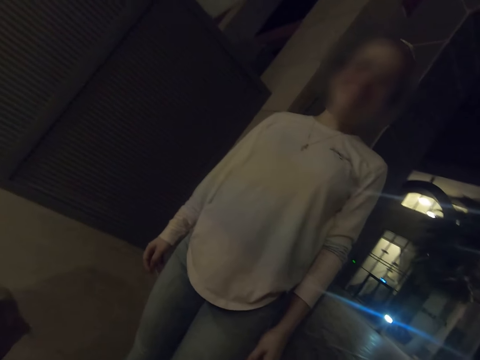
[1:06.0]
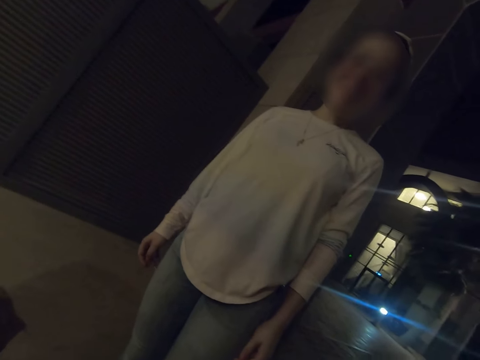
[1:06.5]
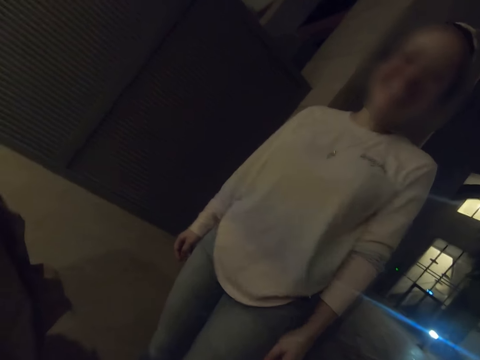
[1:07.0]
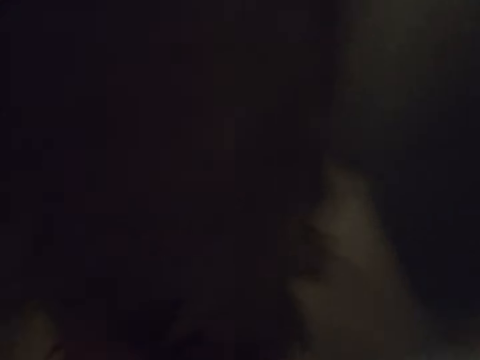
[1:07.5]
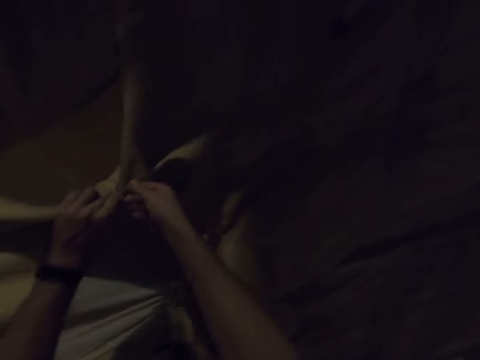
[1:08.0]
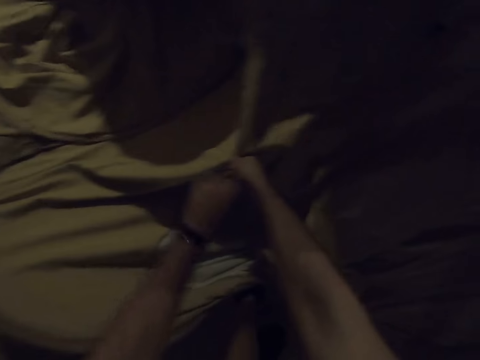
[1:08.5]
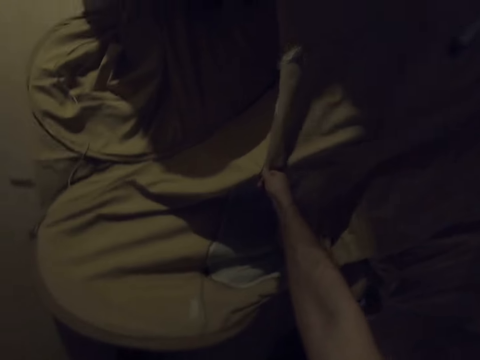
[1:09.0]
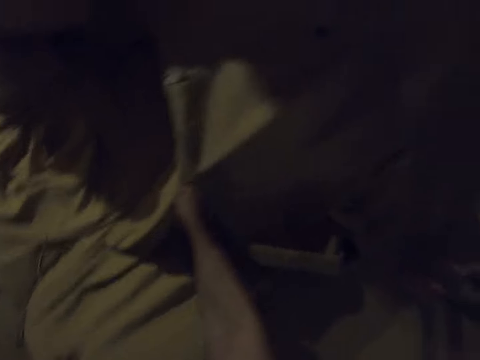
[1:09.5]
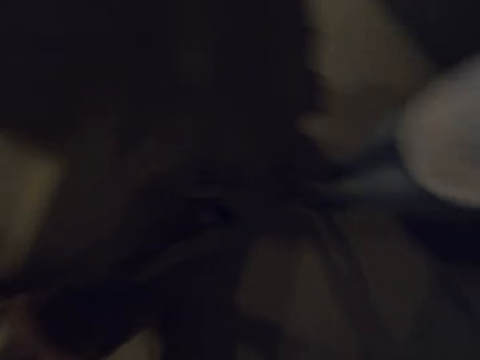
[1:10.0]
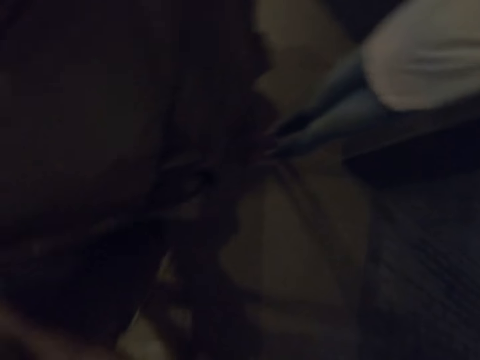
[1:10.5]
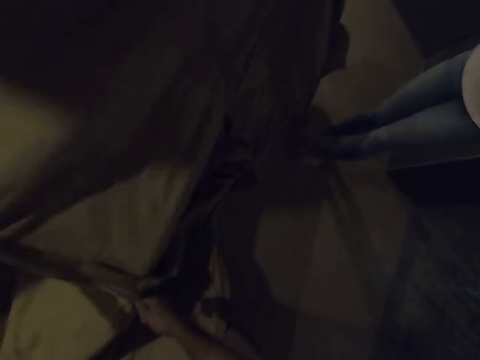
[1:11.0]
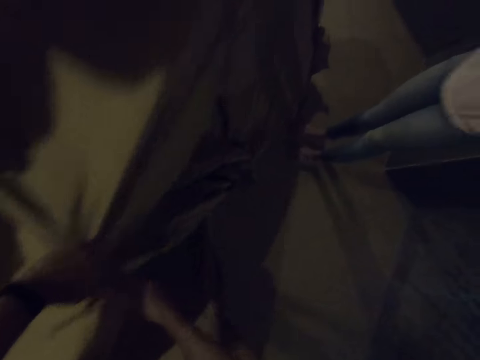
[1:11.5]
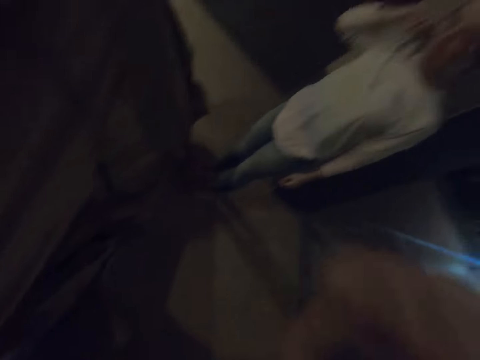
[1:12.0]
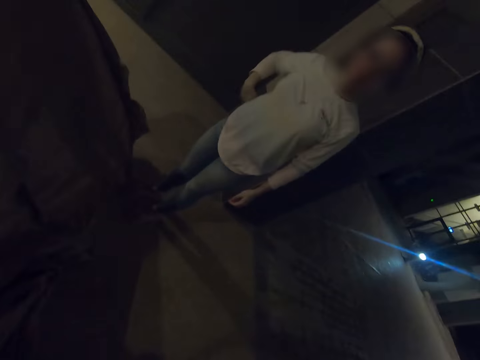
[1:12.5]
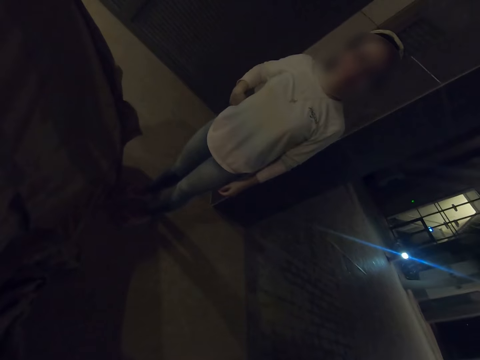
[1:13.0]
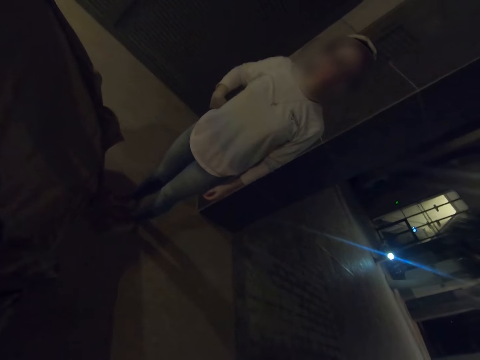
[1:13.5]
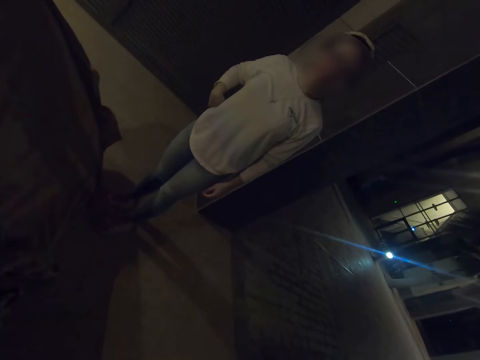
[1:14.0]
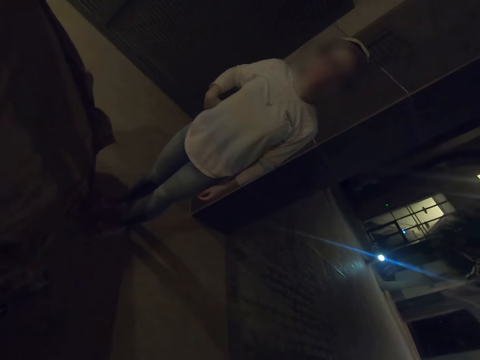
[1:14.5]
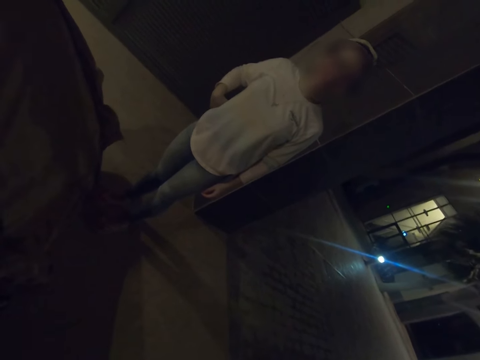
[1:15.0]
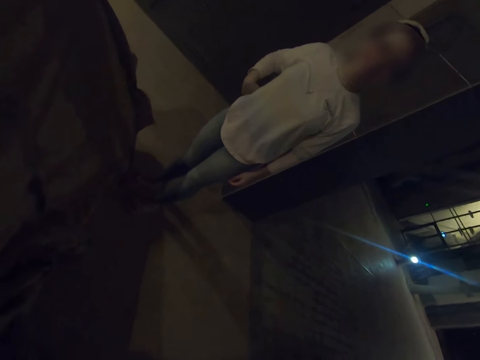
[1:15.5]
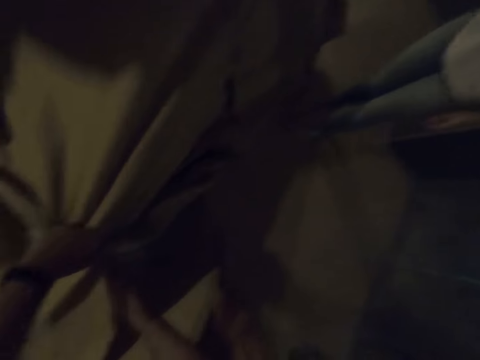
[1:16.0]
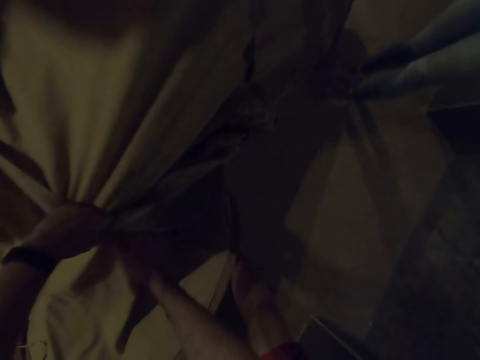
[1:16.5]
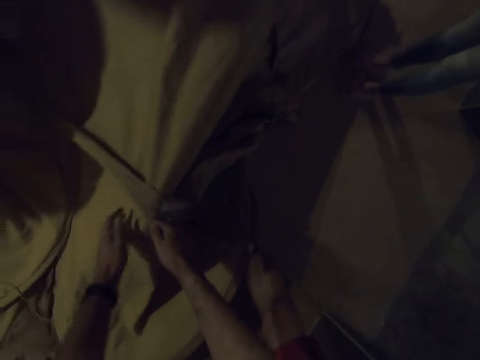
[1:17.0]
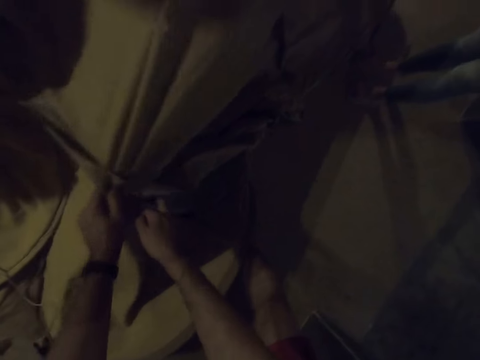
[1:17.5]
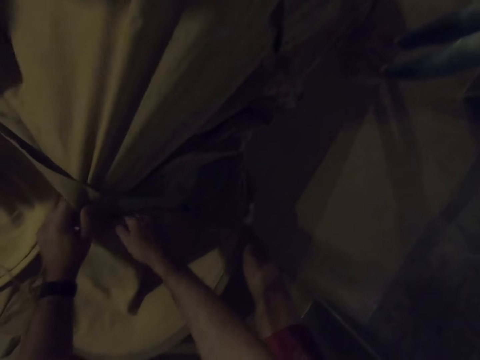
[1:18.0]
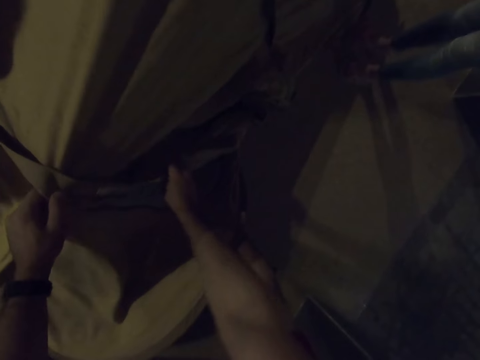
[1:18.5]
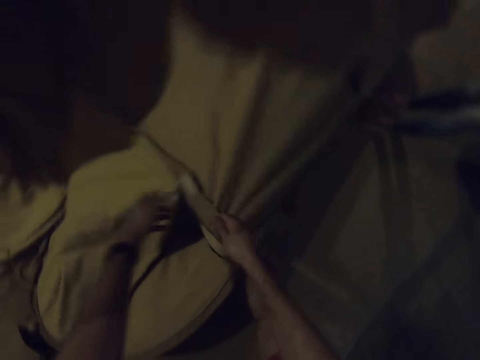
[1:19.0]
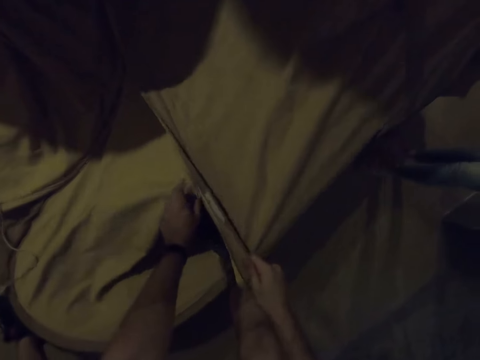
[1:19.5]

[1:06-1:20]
The person laughs. The camera wearer holds the tent. They zip the tent.

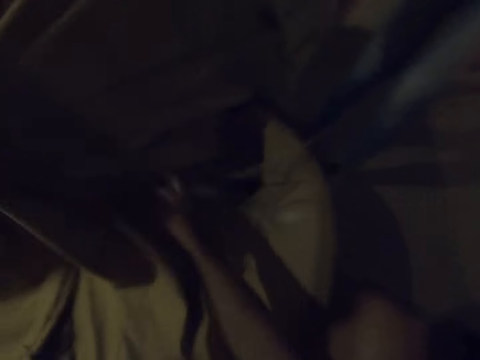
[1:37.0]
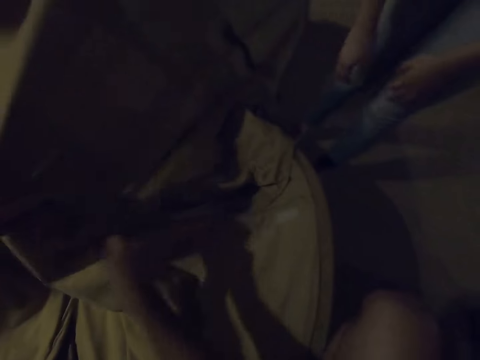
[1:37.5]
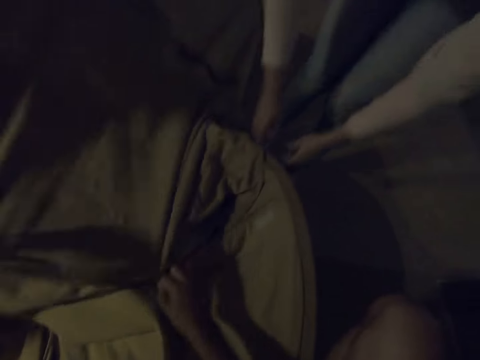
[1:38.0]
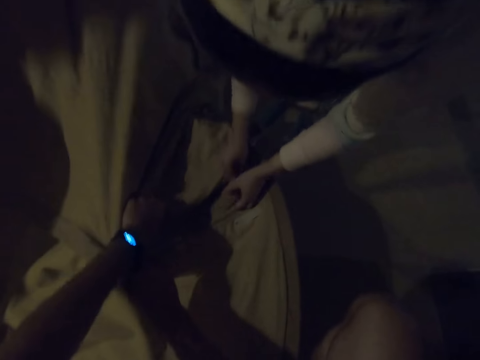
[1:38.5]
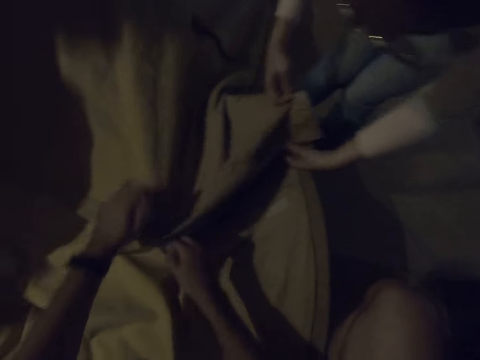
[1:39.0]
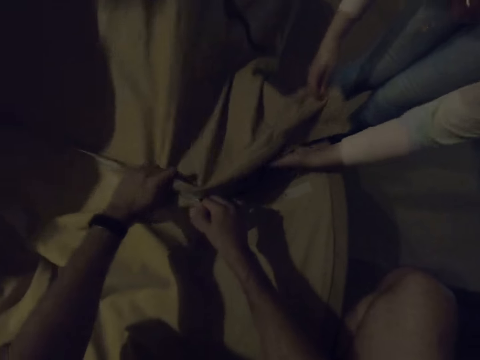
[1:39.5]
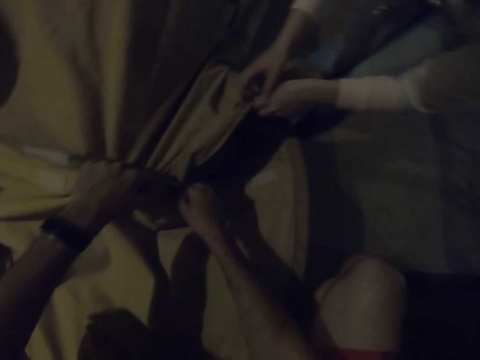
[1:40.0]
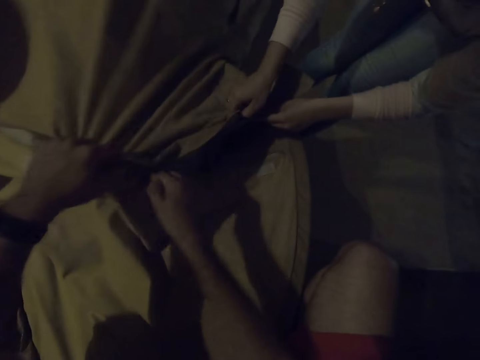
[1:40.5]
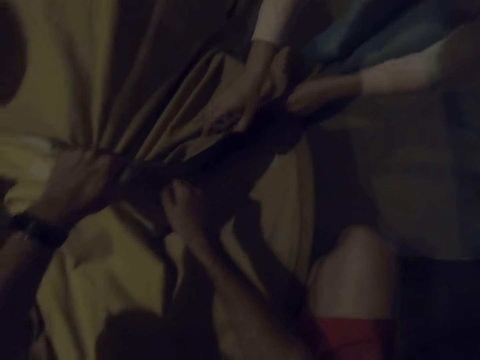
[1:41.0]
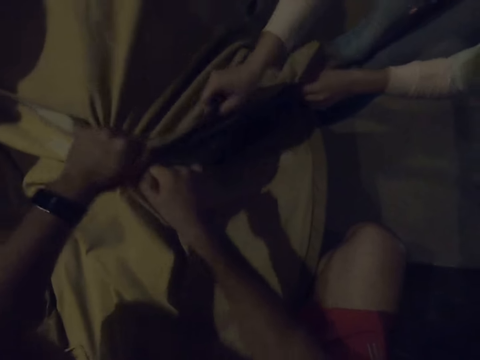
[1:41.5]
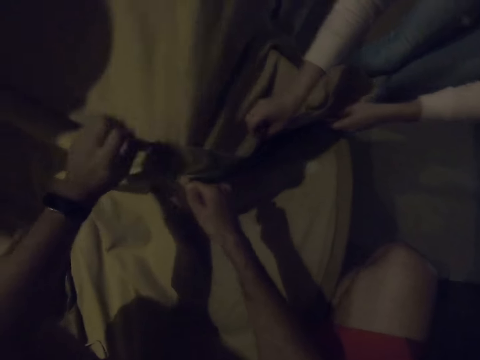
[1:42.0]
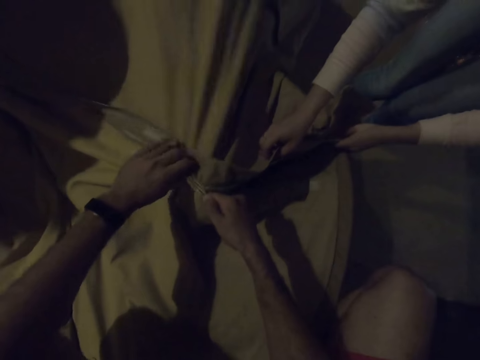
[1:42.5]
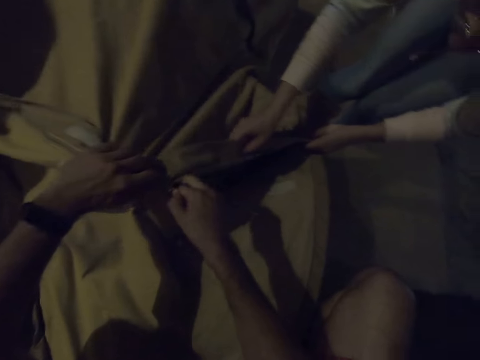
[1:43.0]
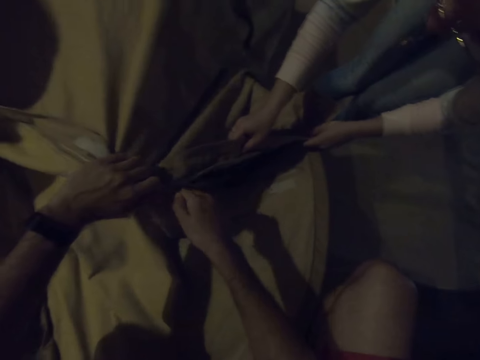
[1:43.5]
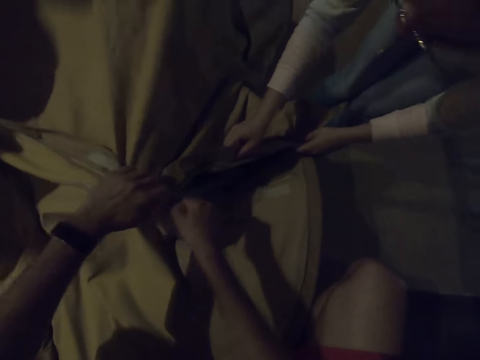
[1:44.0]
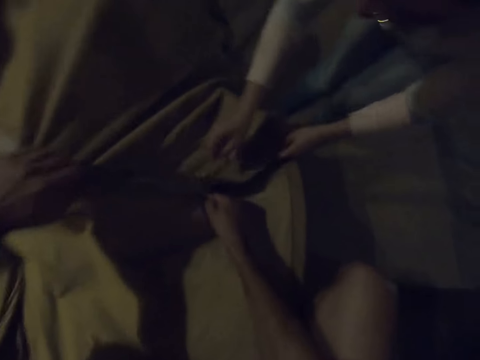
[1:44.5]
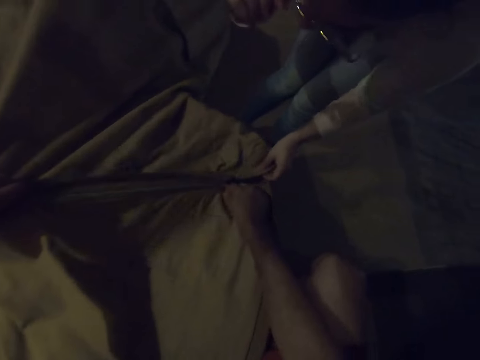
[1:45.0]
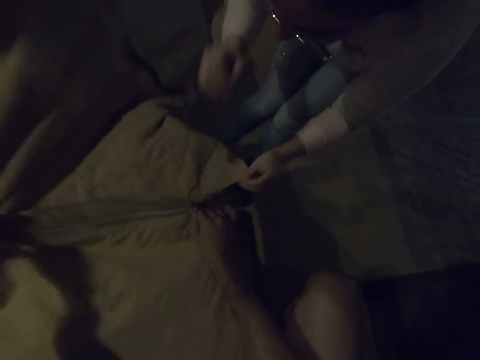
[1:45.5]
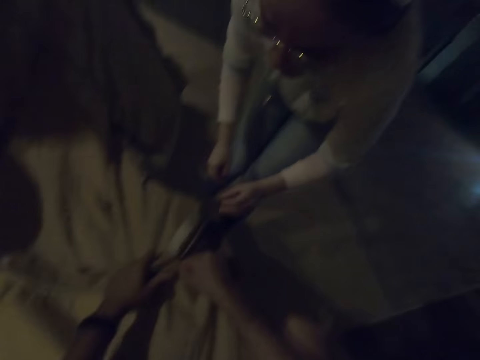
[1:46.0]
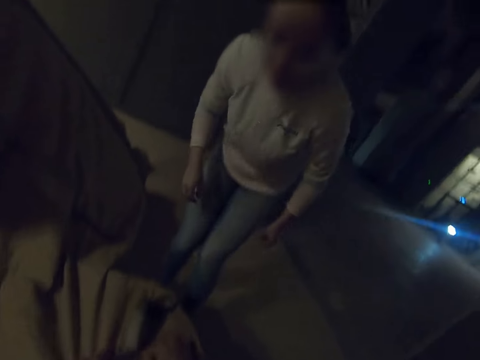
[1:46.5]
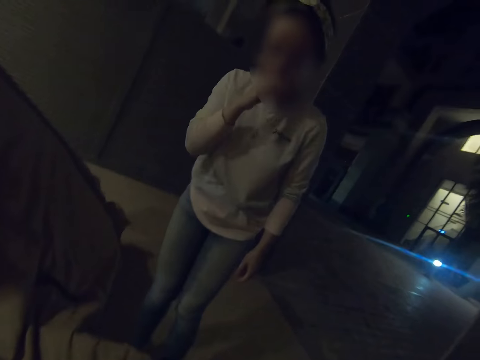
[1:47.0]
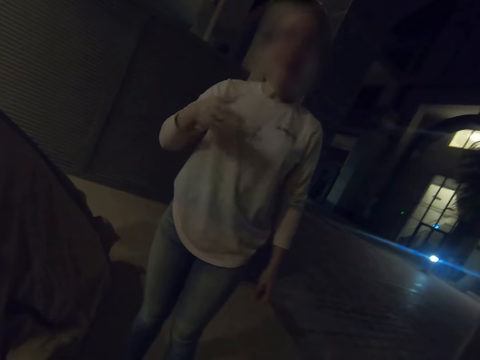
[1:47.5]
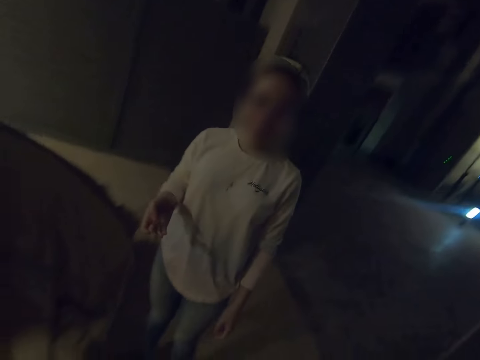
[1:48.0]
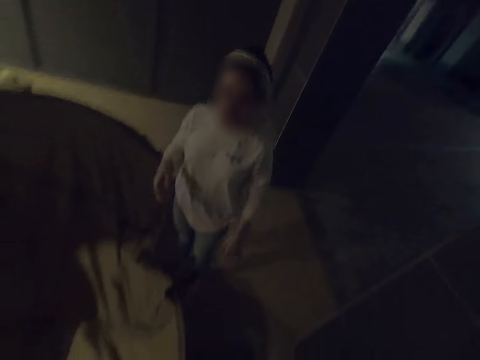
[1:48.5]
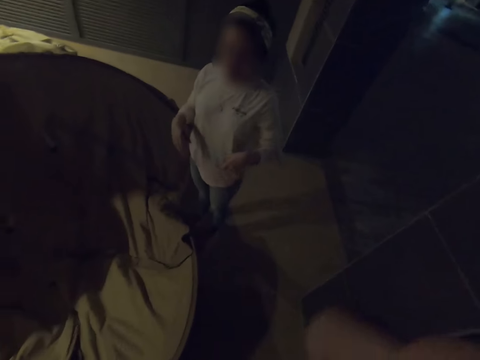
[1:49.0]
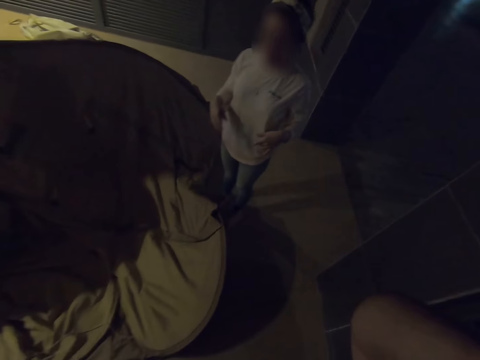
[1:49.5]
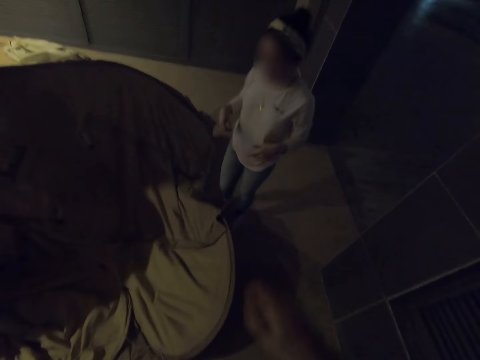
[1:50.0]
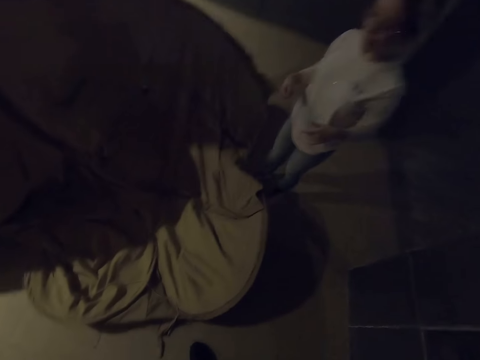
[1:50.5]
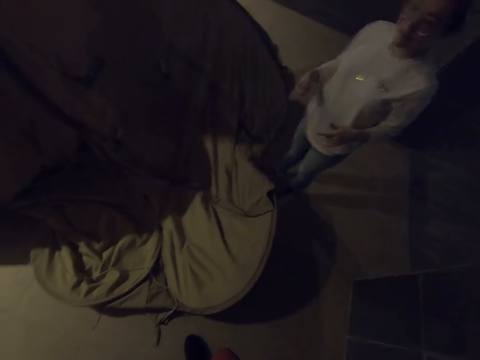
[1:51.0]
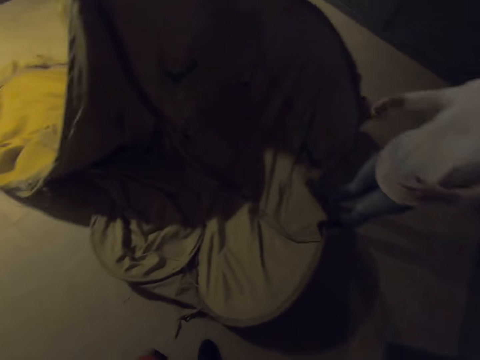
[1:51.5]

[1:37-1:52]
The camera wearer zips the tent. The person holds the tent. The camera wearer adjusts the zip. They zip the tent.
